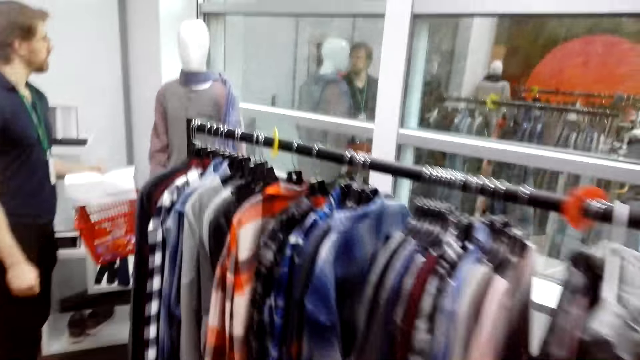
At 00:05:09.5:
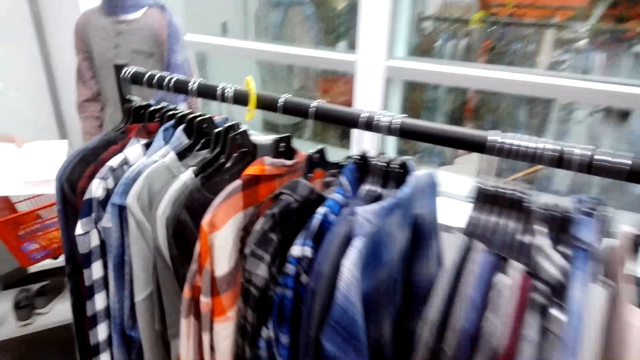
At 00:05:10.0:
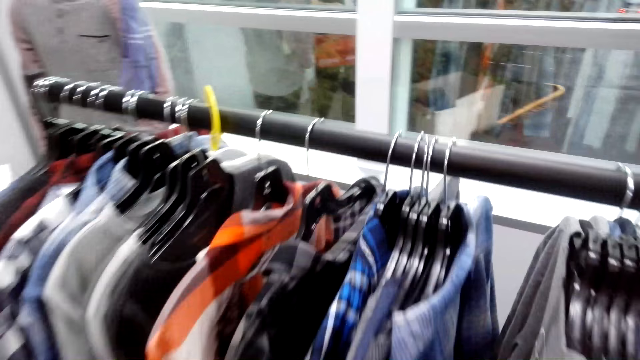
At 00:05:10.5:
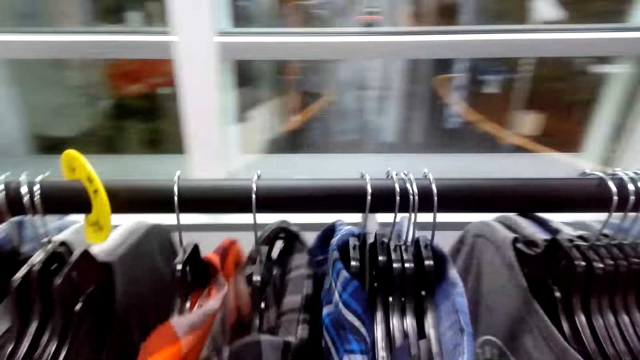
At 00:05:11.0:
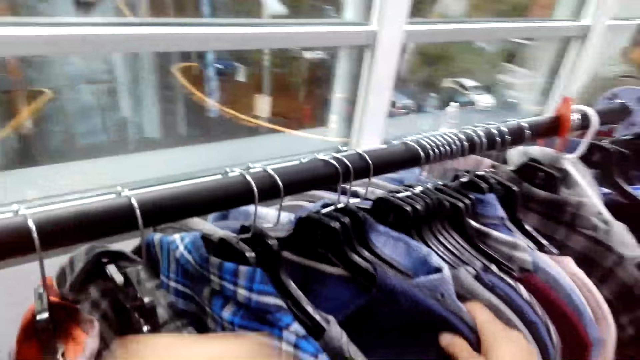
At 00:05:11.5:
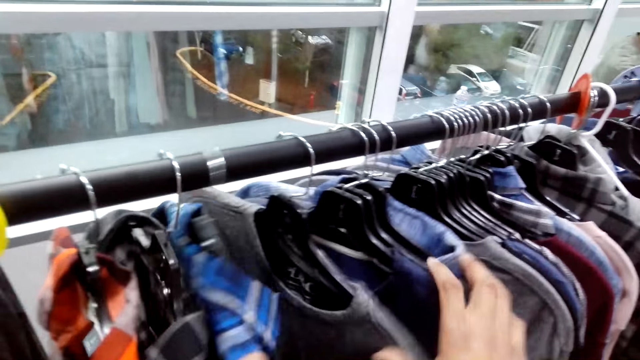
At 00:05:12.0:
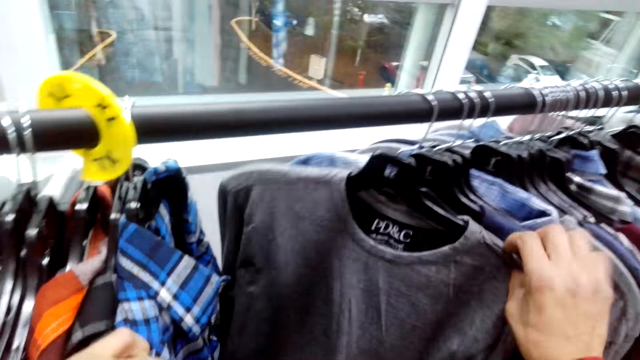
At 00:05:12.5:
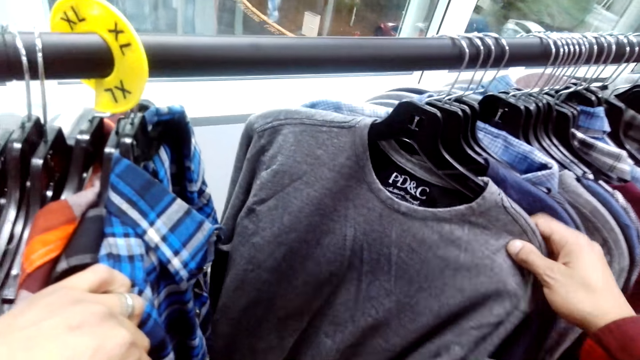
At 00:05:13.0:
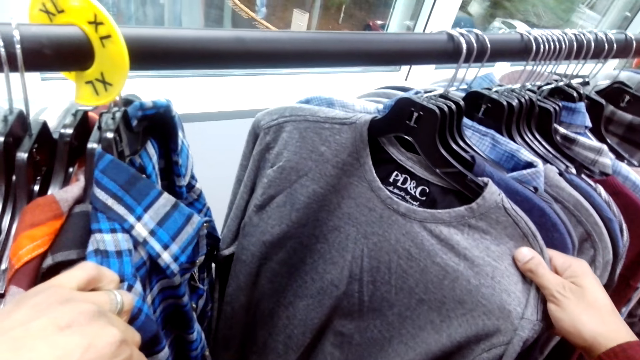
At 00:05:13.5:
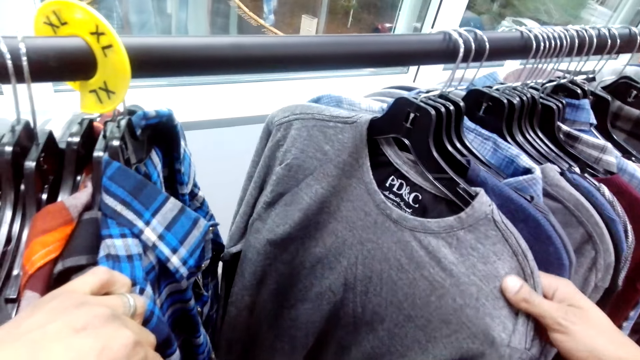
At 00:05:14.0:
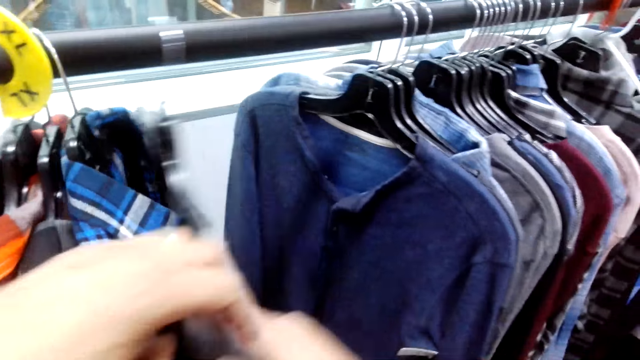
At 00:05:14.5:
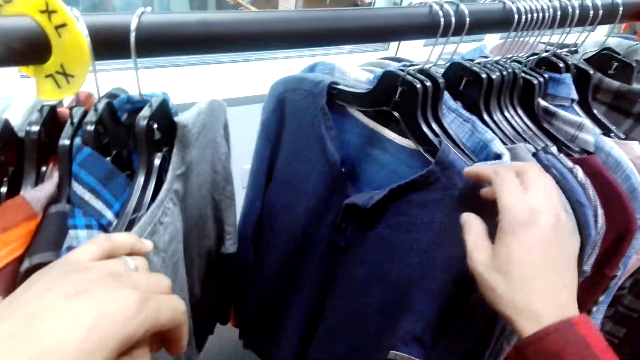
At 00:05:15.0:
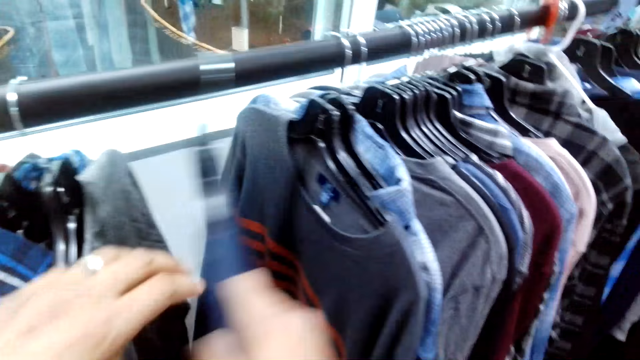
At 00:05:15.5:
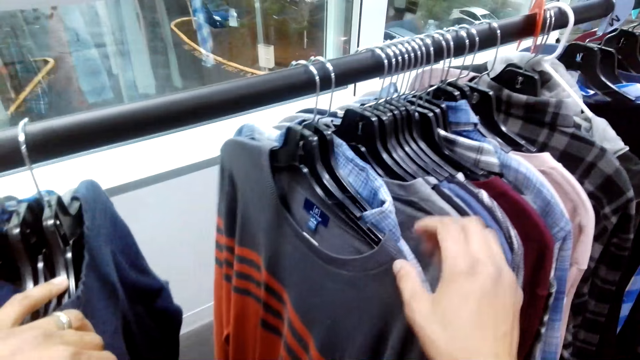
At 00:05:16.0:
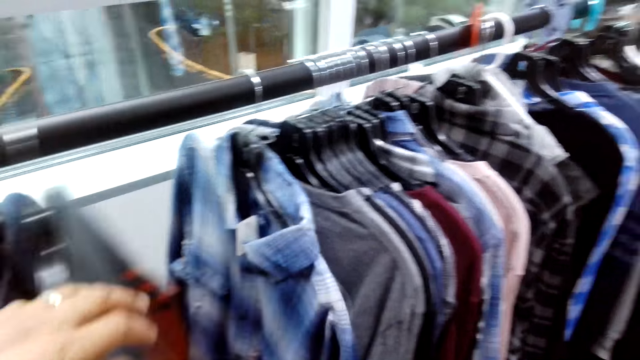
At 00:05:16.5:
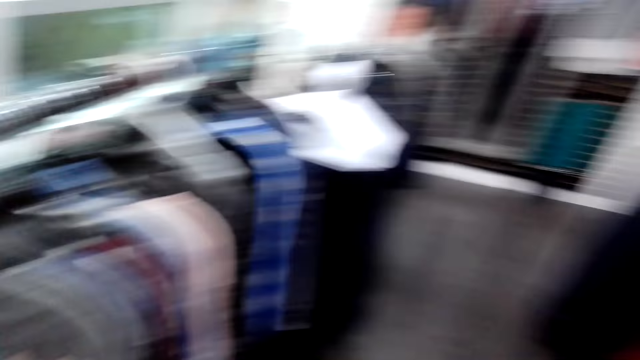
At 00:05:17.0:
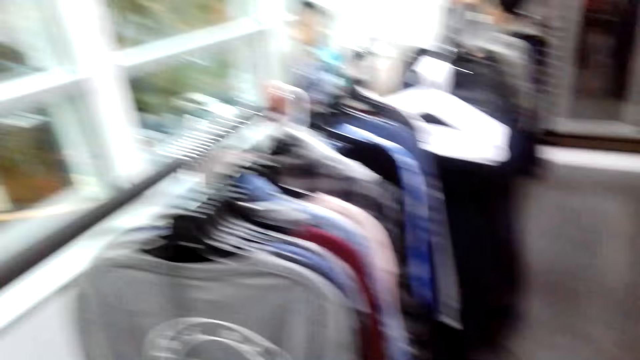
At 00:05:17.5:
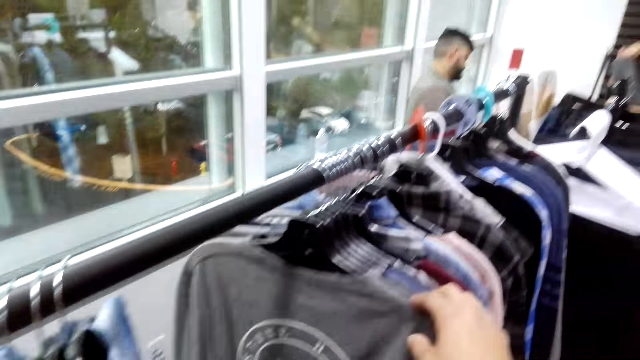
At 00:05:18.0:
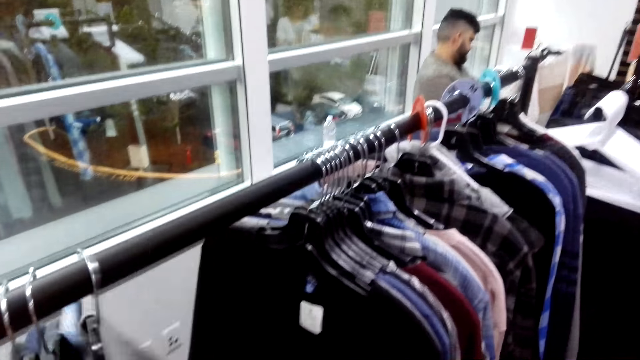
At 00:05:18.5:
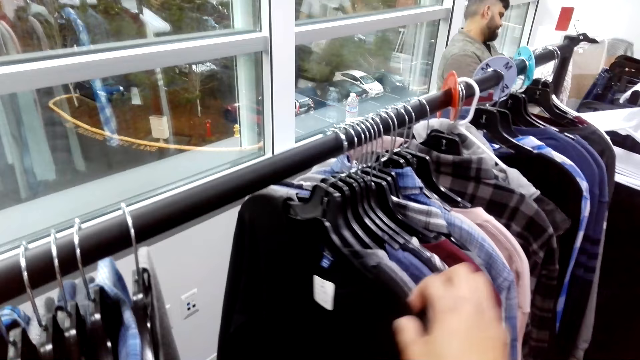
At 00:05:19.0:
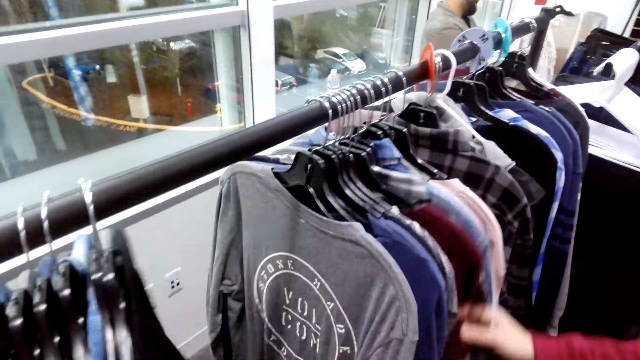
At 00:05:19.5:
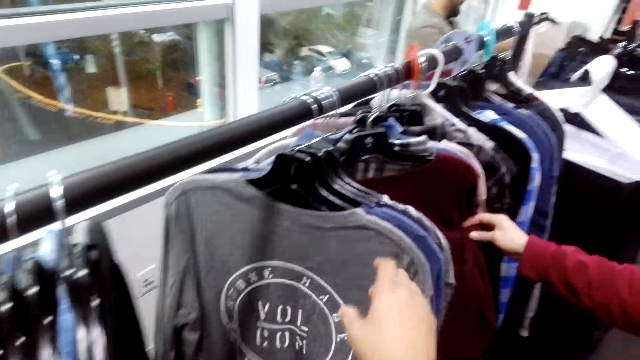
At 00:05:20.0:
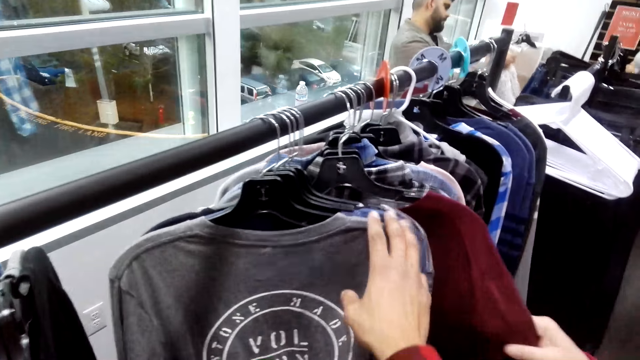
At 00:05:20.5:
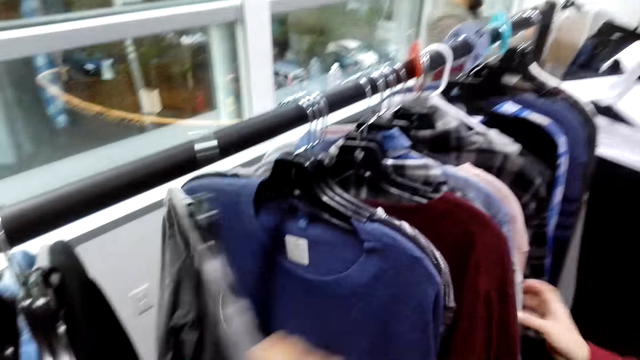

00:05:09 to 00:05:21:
The camera wearer looks at the shirts on the hanger. They choose a cloth from the stand.

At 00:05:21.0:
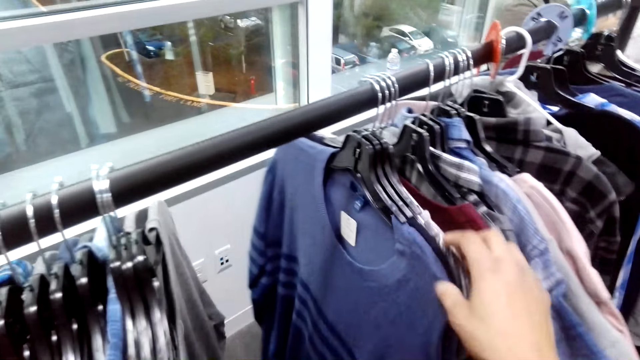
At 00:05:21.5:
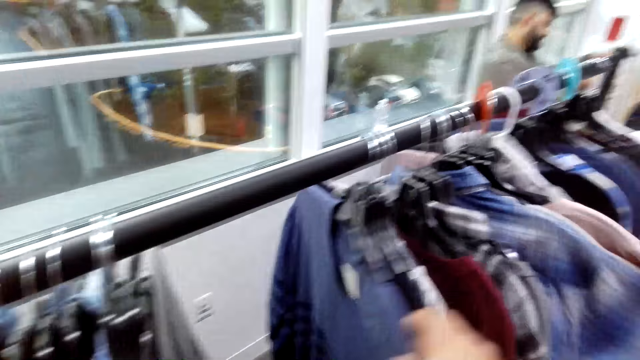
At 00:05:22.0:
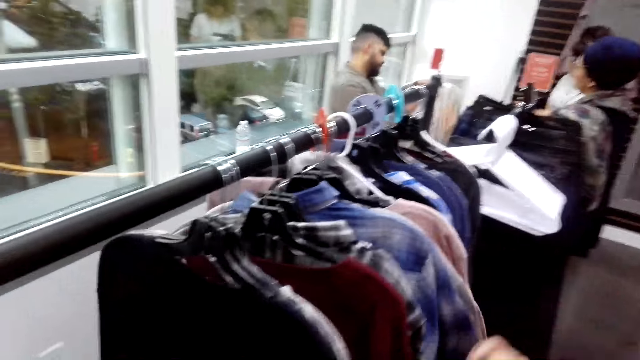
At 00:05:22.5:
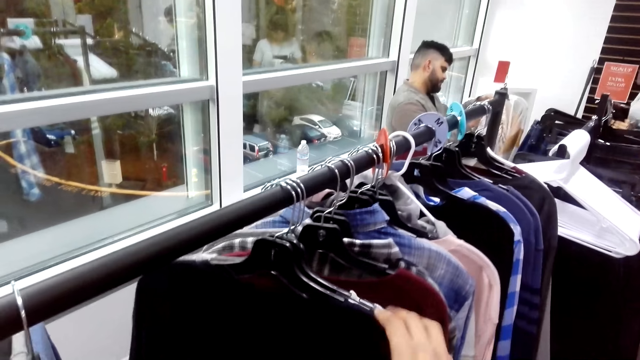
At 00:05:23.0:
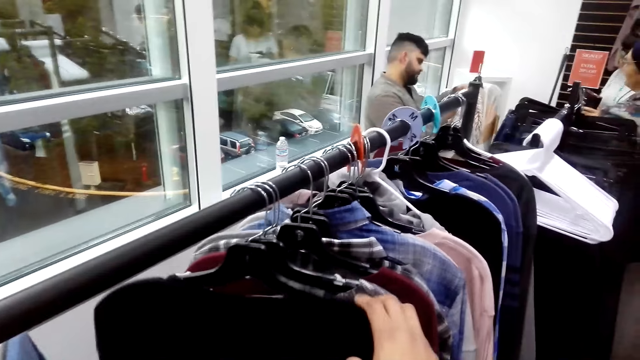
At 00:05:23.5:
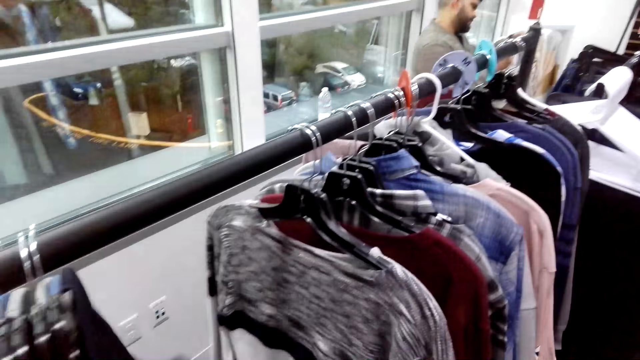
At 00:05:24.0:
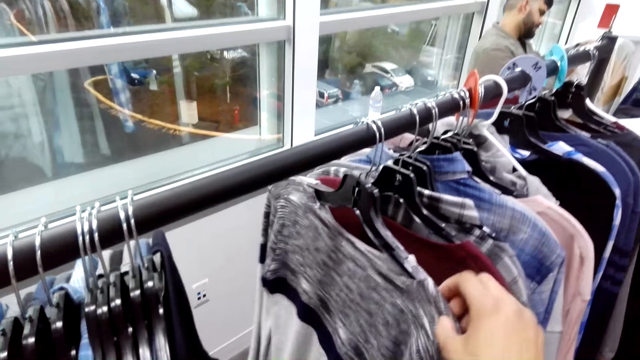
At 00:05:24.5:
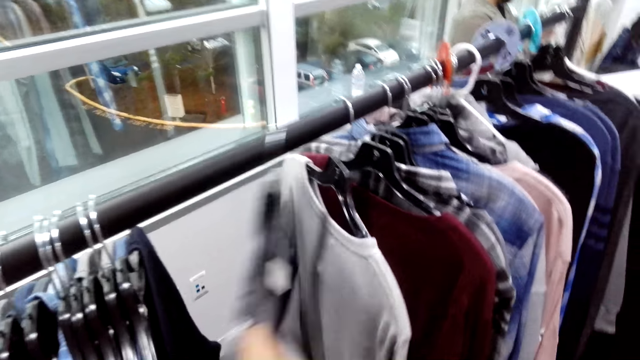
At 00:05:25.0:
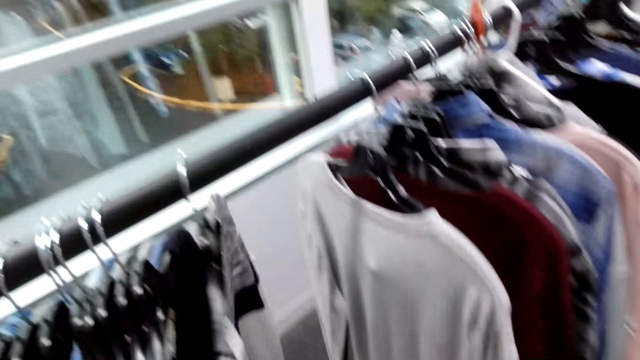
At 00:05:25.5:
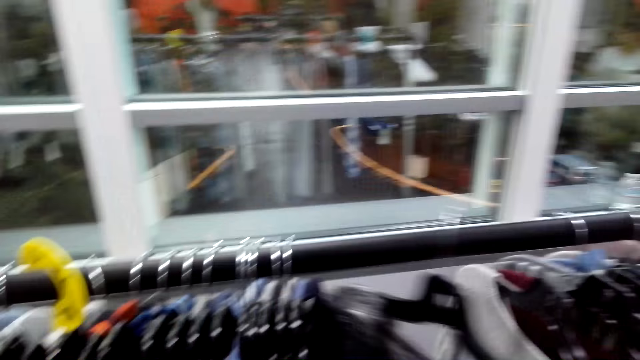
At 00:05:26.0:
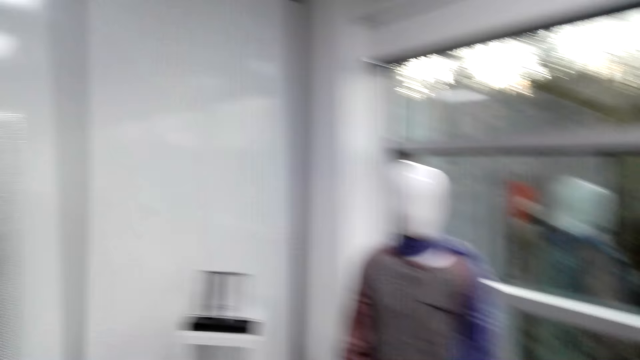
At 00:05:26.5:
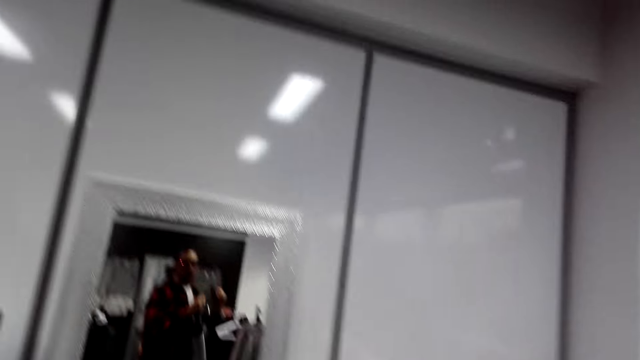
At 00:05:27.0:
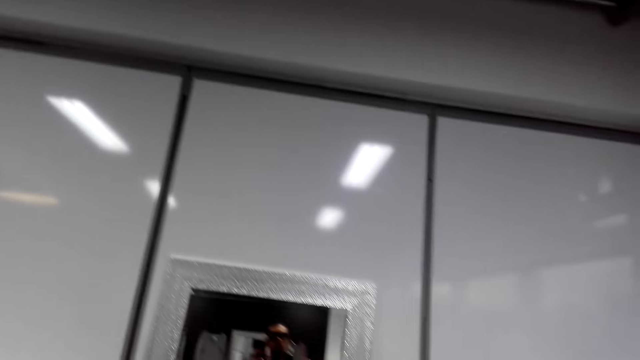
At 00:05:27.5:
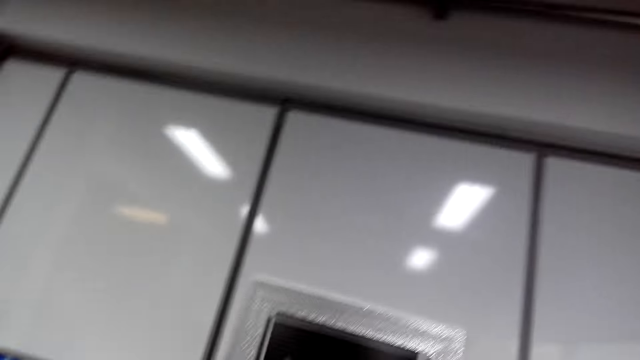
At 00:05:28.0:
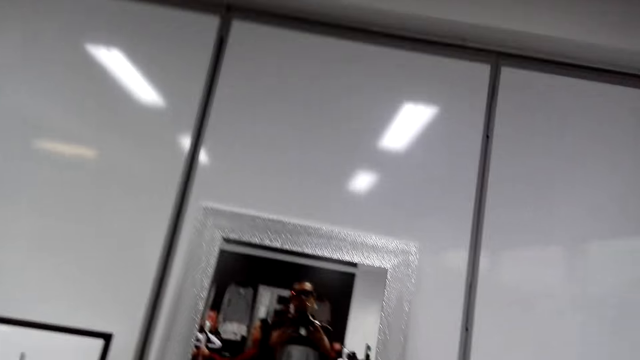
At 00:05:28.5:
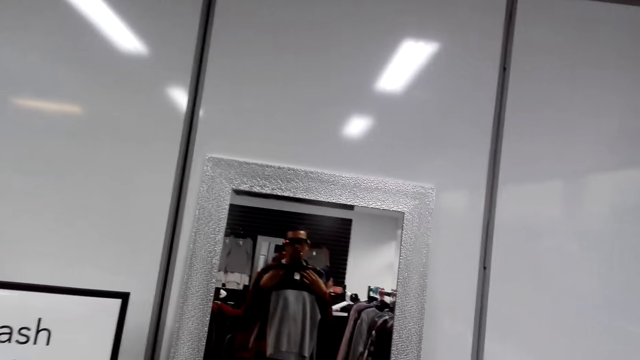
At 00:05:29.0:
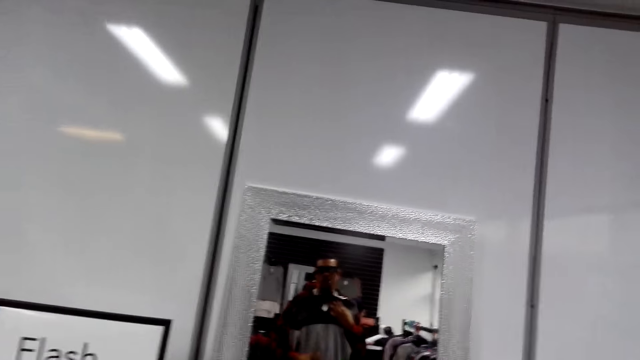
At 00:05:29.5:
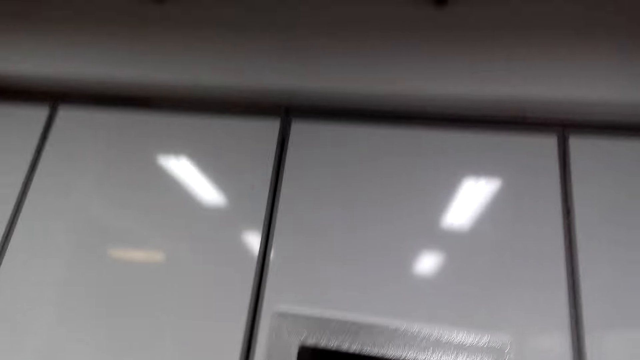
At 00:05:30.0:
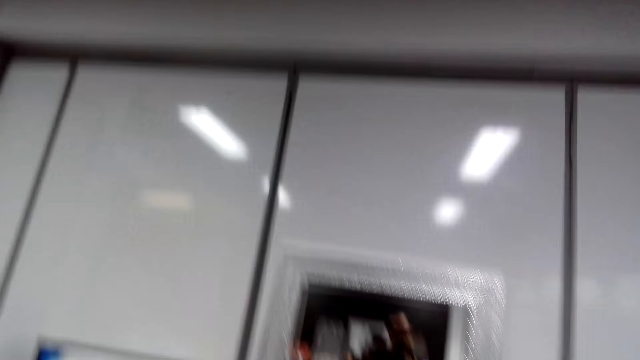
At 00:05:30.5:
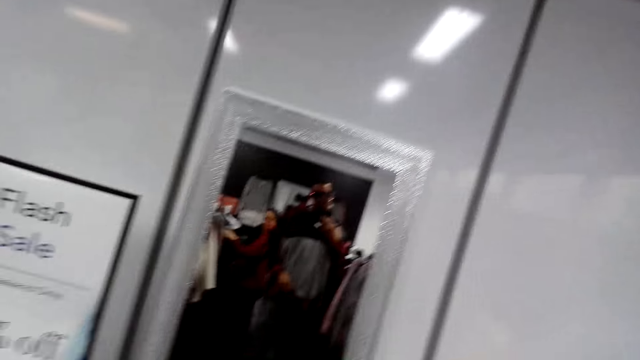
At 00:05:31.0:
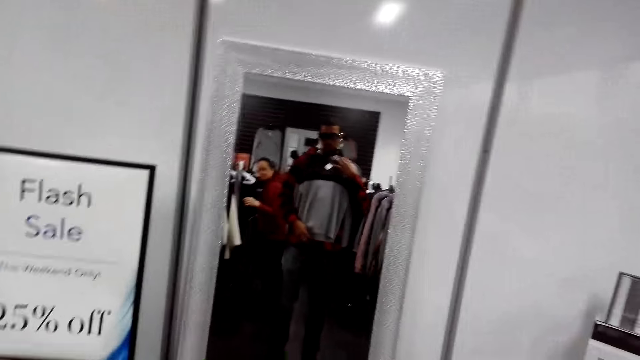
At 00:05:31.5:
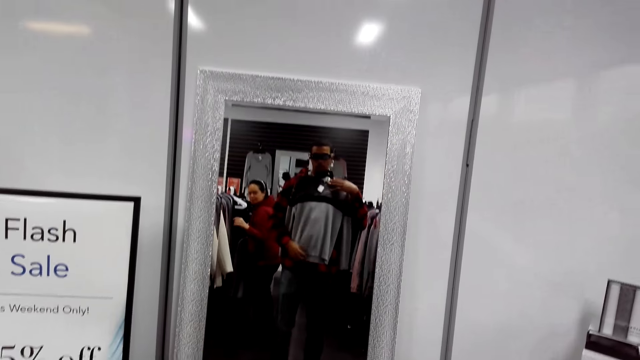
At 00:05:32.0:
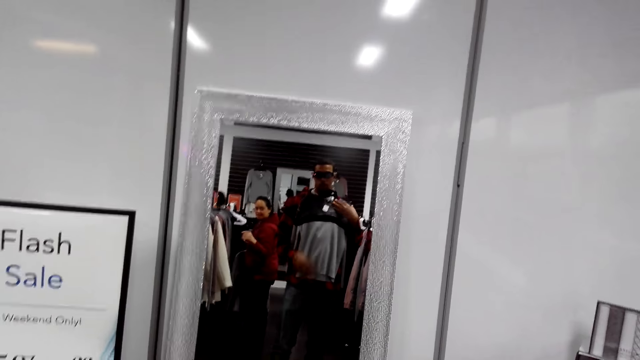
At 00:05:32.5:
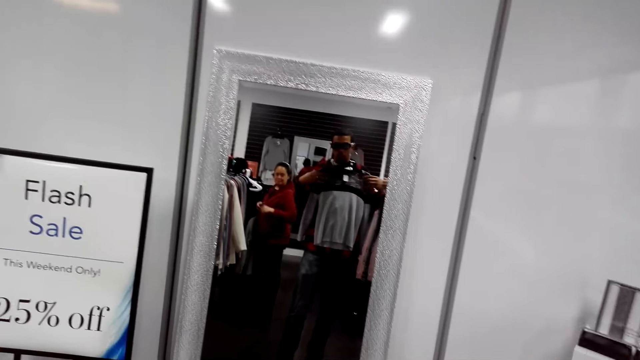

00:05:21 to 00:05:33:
The camera wearer looks at the mirror.
